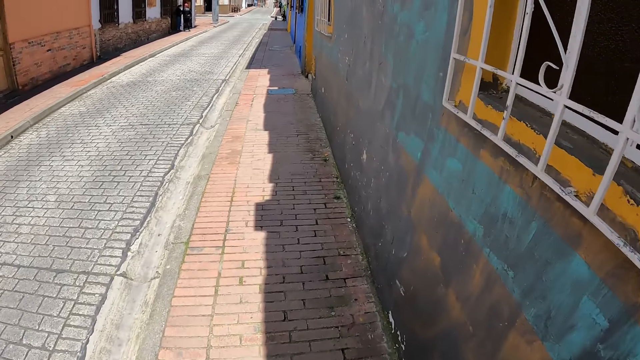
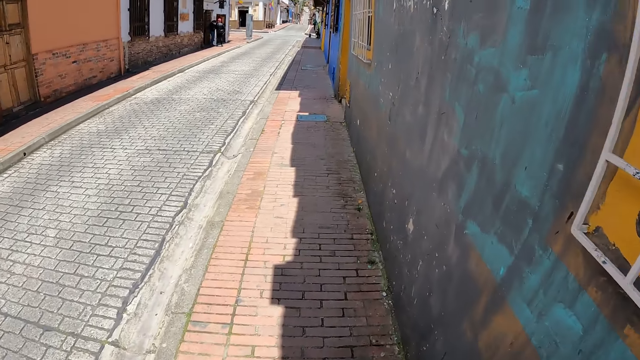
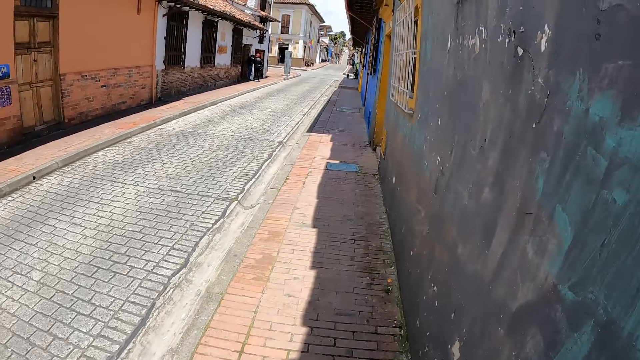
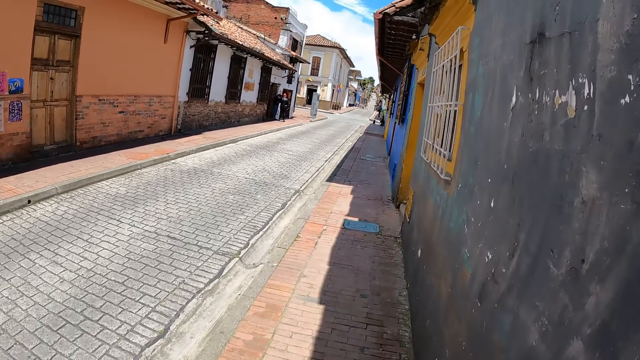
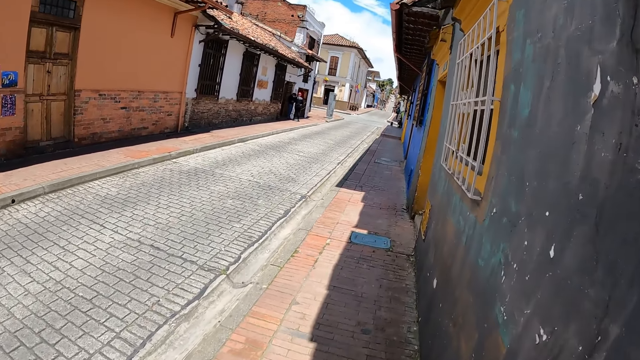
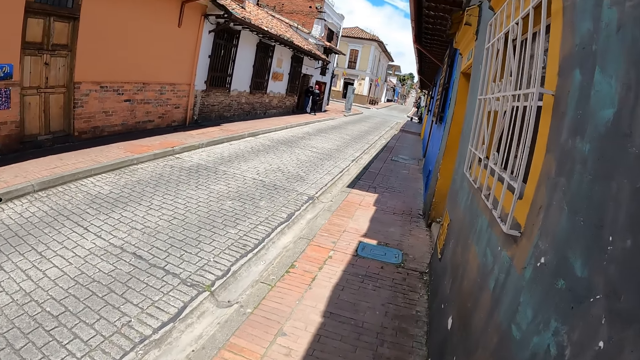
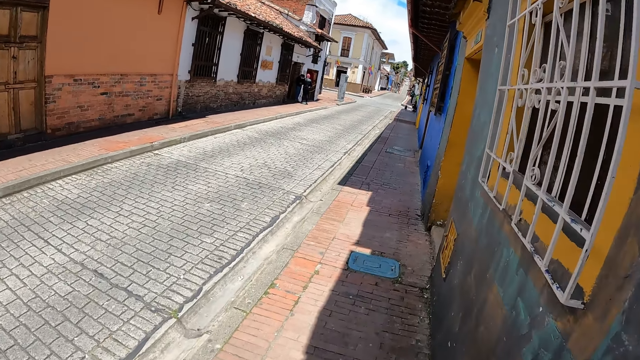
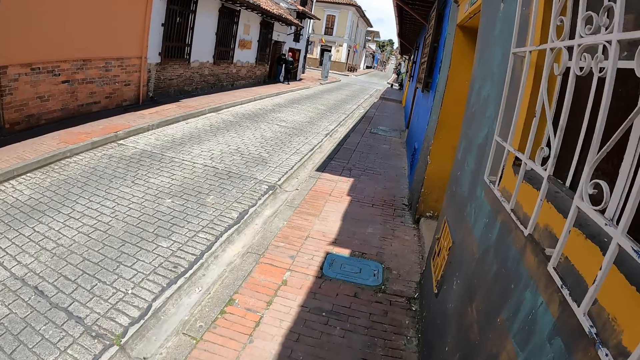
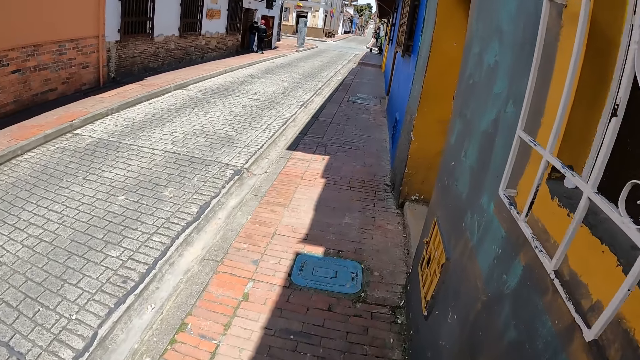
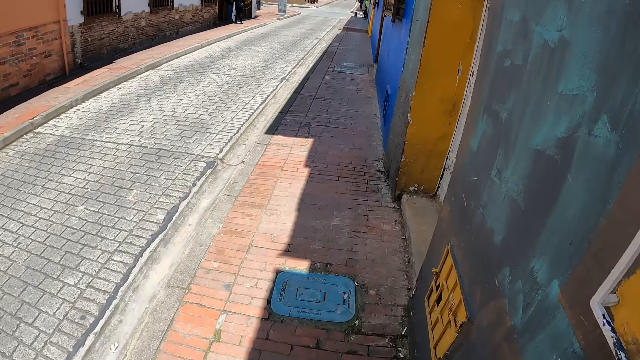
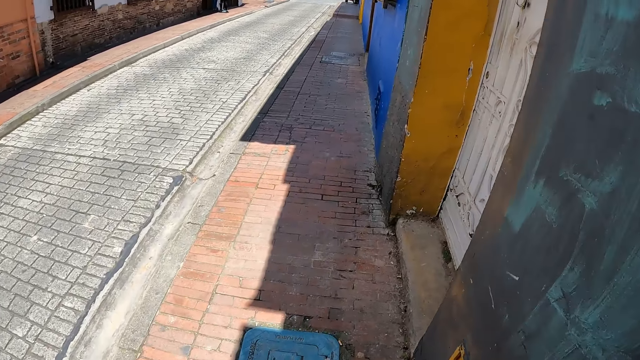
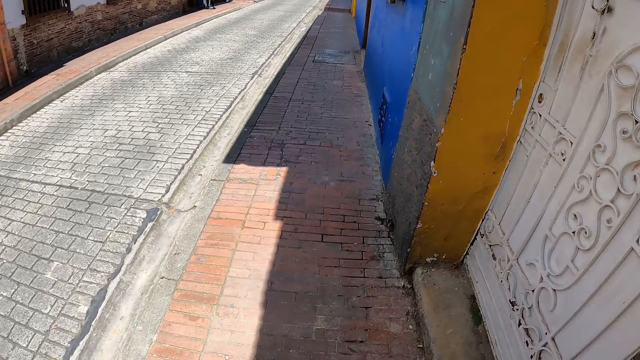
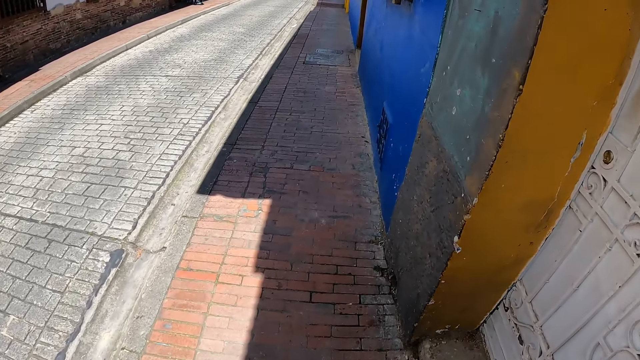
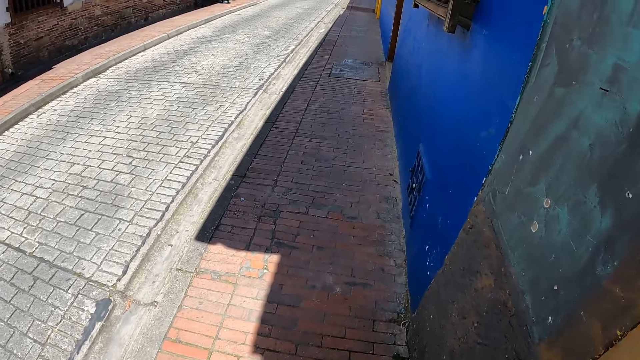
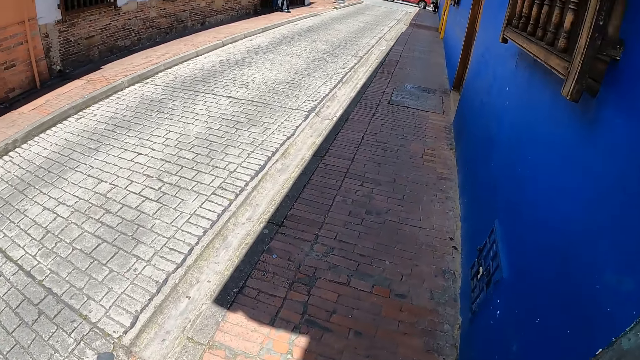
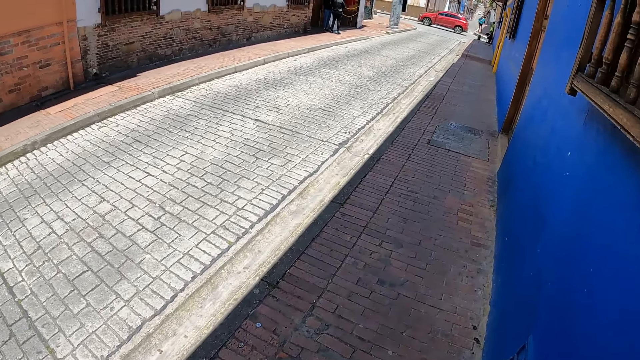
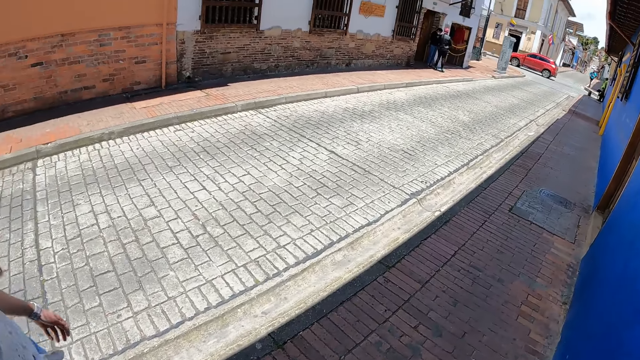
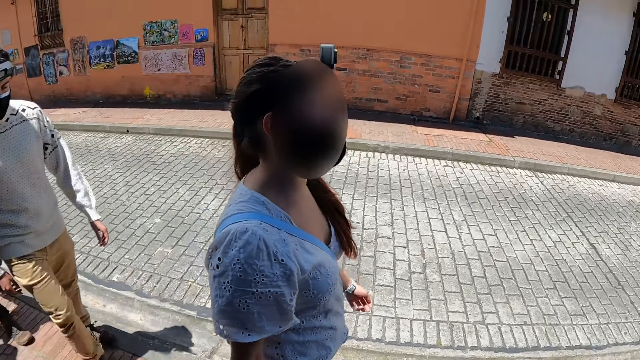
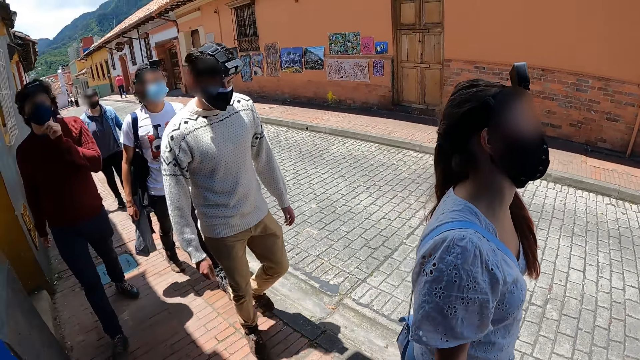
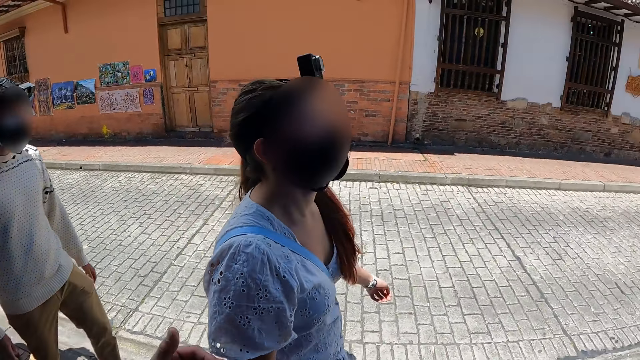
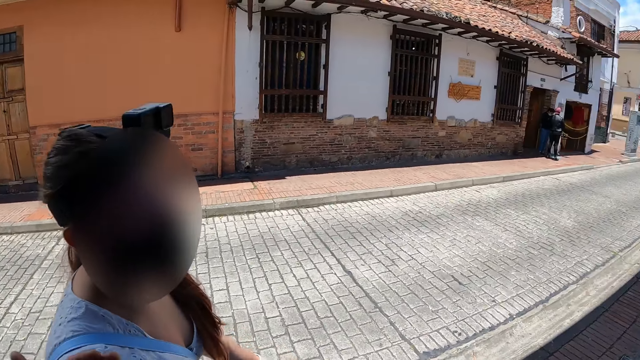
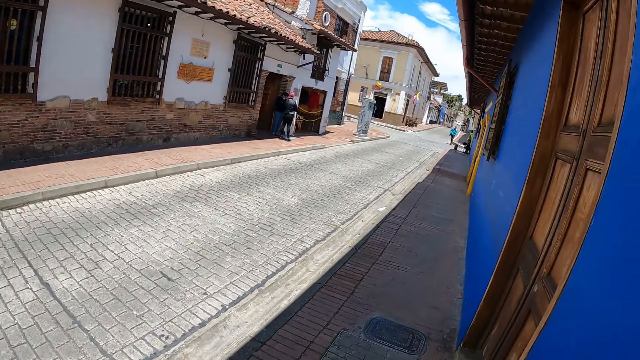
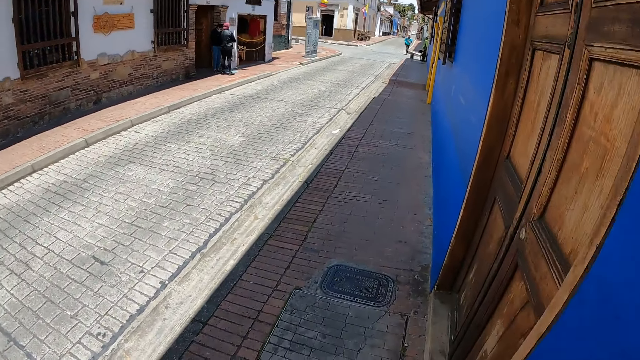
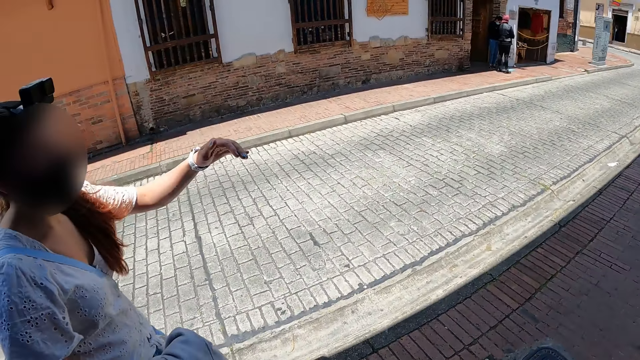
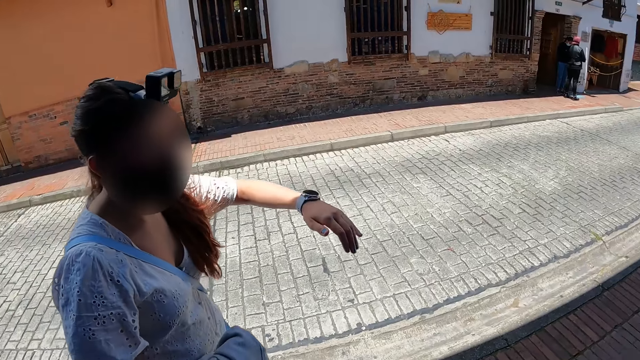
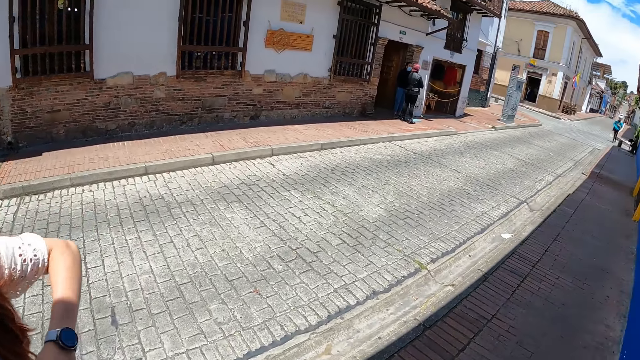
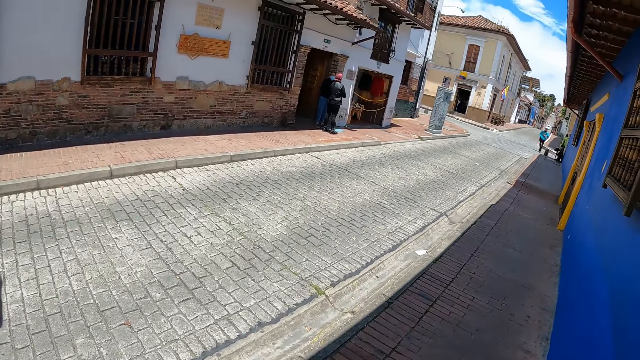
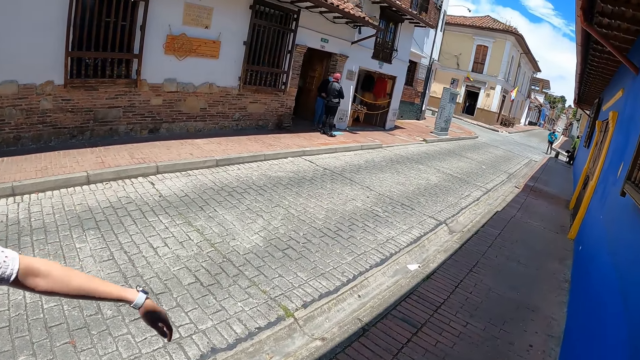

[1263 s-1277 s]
The camera wearer looks around the area. They look at a woman. They look around the area. The woman does a hand gesture.

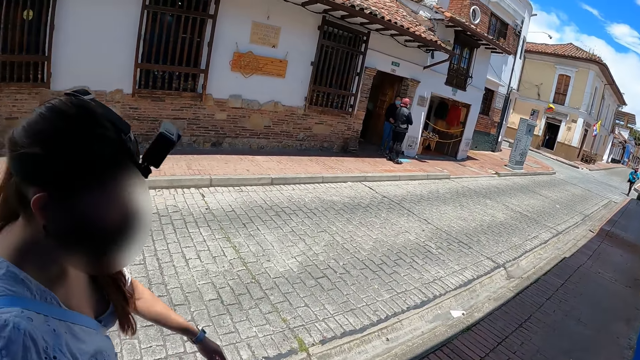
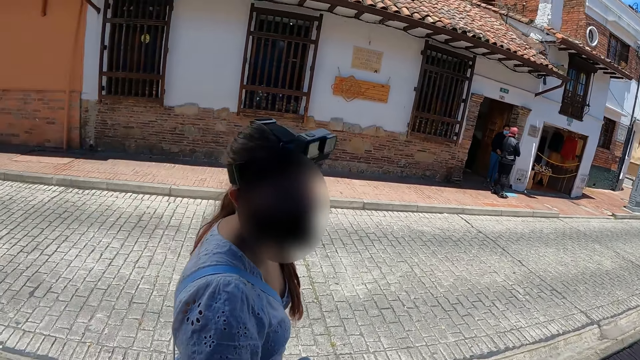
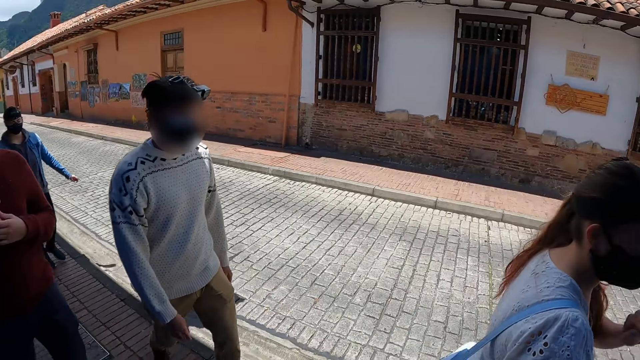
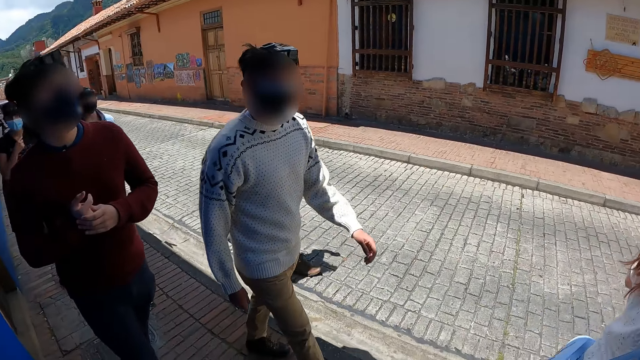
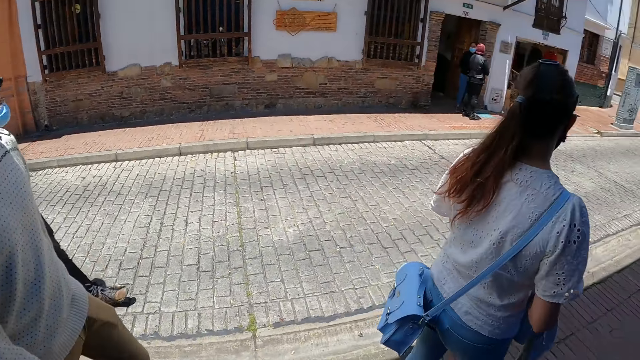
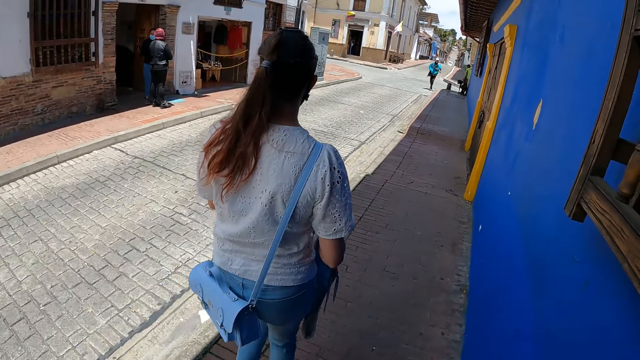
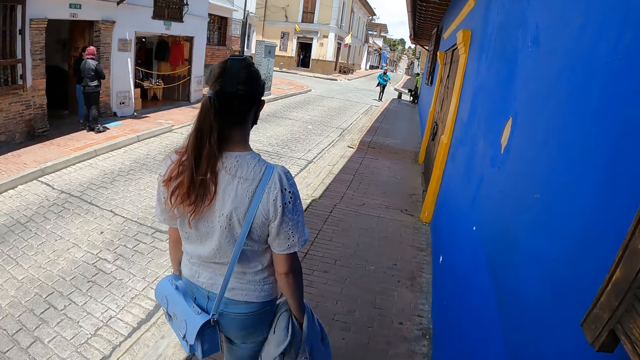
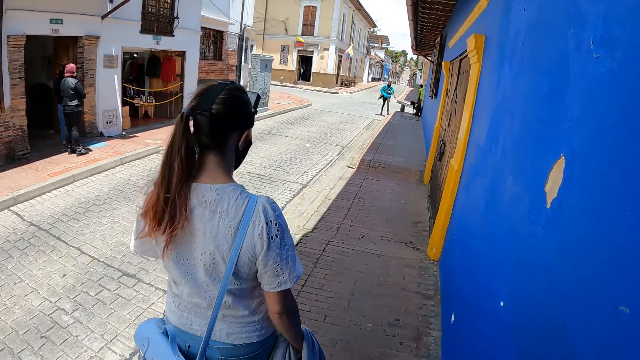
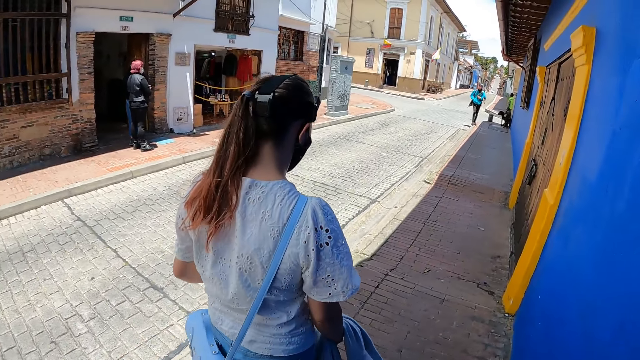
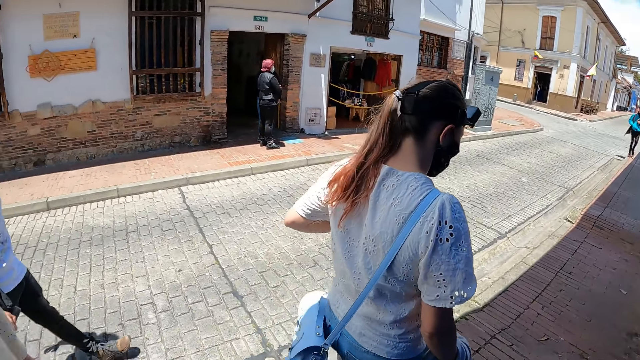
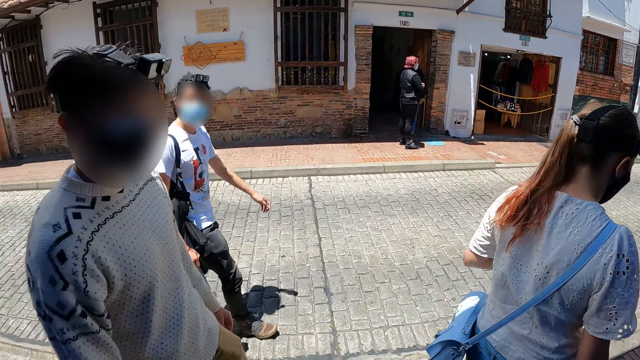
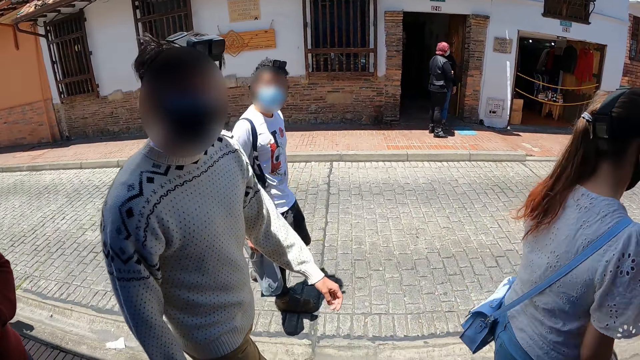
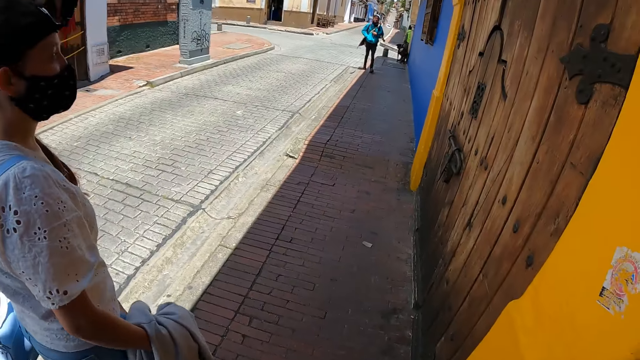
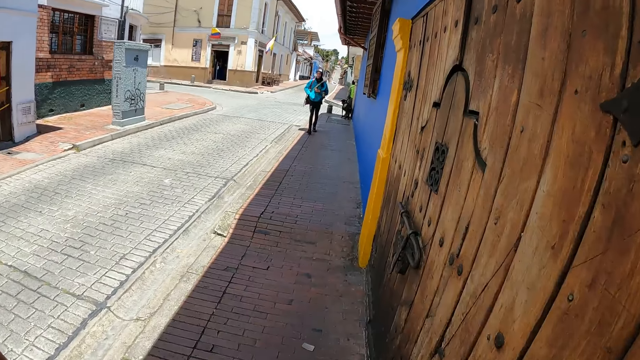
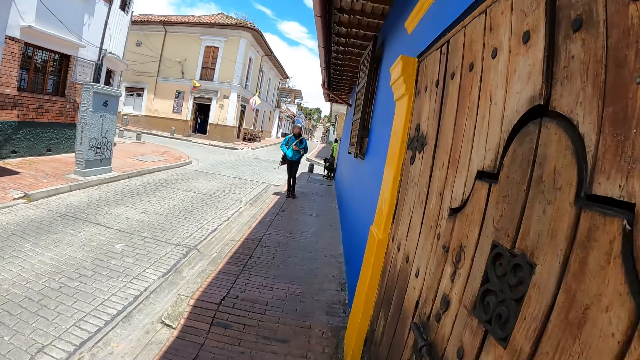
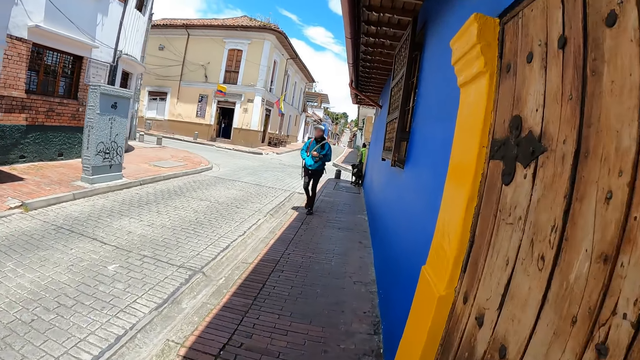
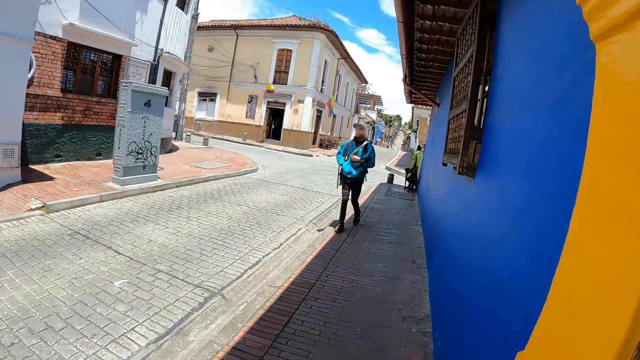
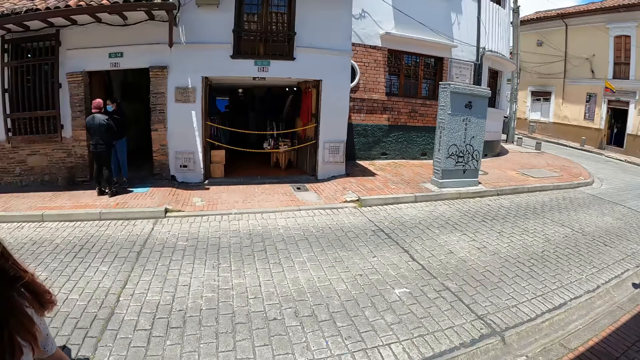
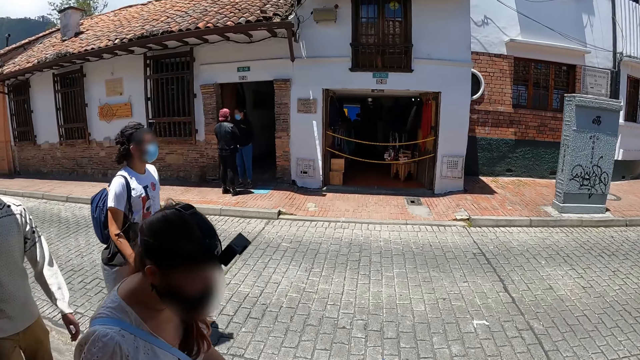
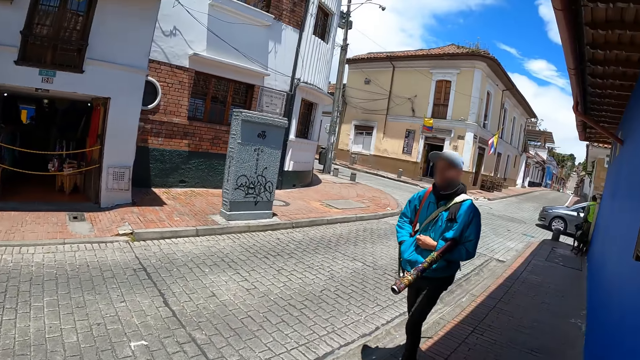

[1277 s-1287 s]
The camera wearer looks around the area. A man walks around the area. Another man walks around the area. The camera wearer looks around the area. They walk around the area. They look at a woman. The woman walks around the area. The camera wearer looks around the area. They walk around the area. They look around the area.
